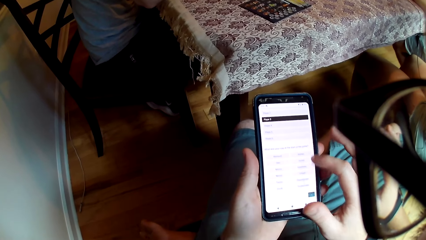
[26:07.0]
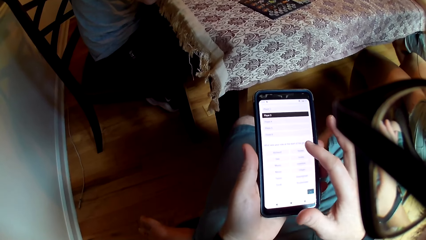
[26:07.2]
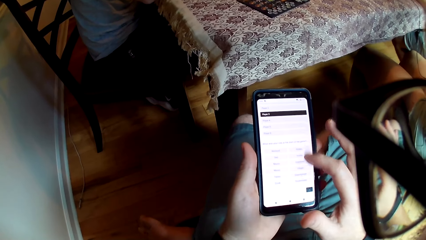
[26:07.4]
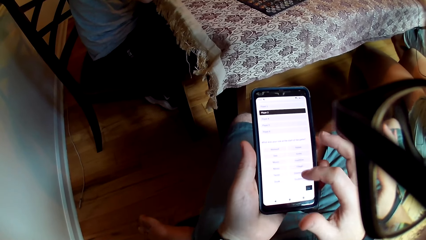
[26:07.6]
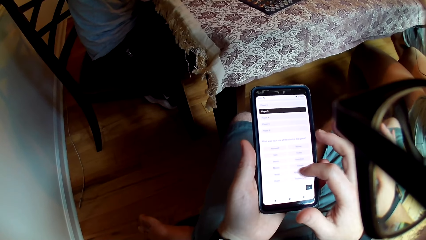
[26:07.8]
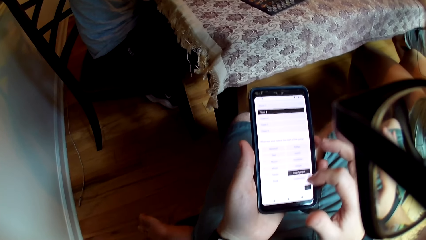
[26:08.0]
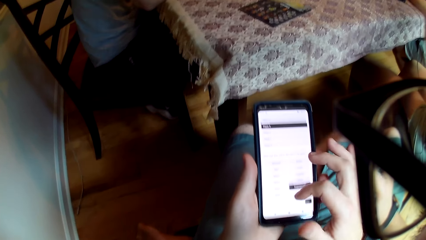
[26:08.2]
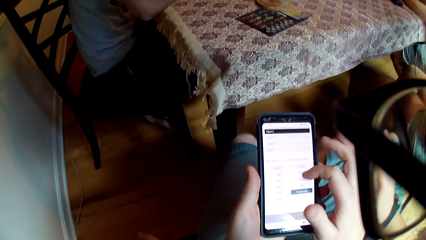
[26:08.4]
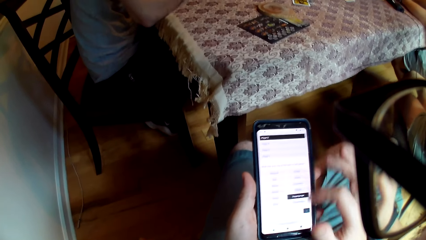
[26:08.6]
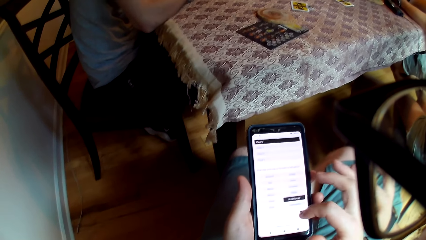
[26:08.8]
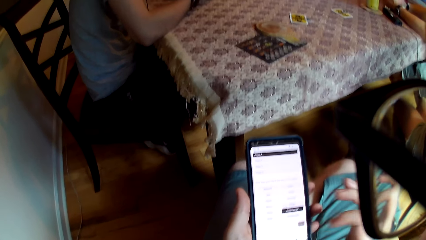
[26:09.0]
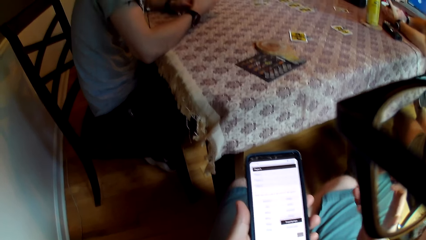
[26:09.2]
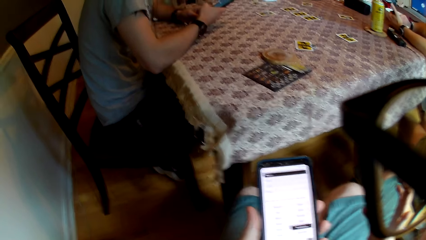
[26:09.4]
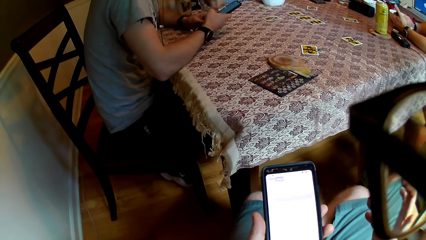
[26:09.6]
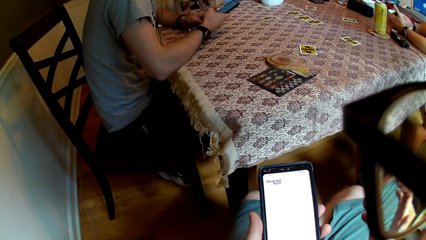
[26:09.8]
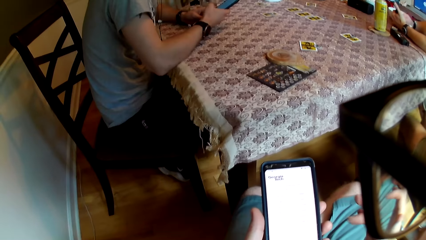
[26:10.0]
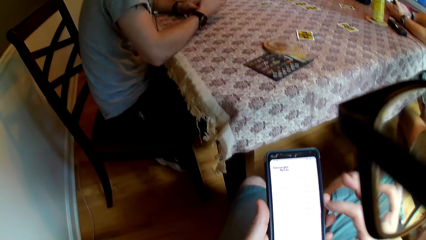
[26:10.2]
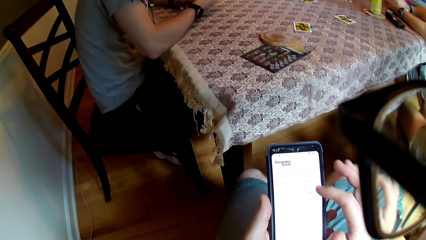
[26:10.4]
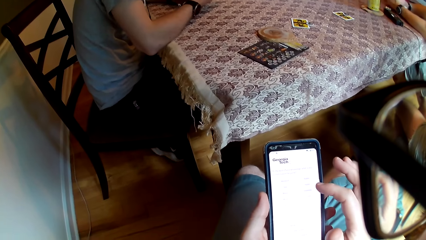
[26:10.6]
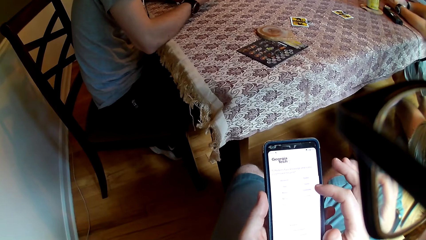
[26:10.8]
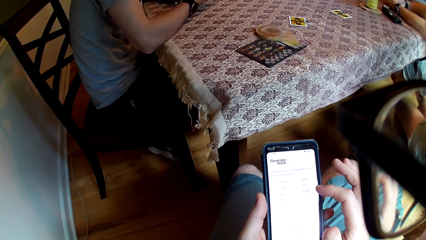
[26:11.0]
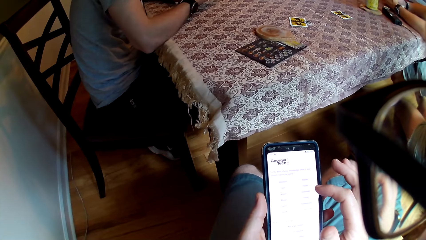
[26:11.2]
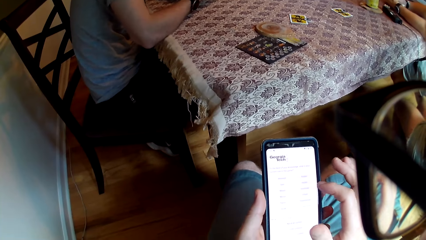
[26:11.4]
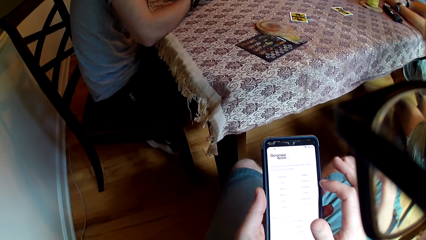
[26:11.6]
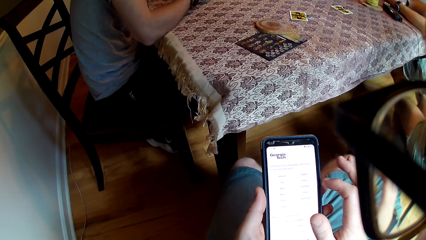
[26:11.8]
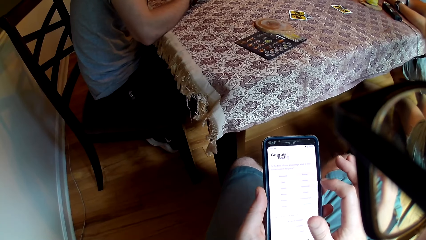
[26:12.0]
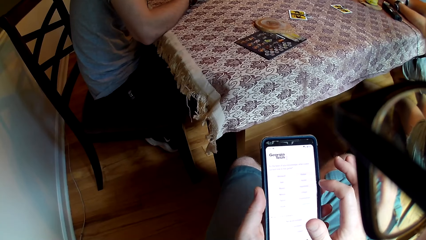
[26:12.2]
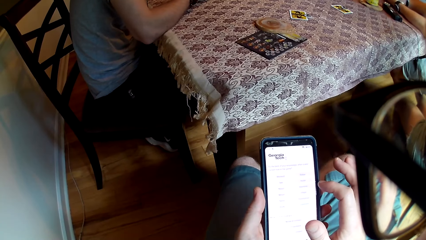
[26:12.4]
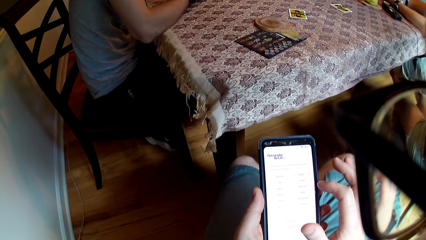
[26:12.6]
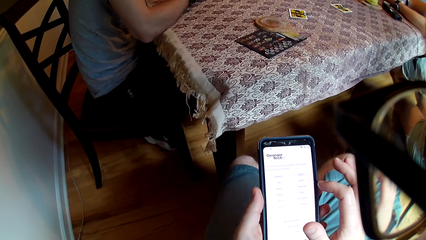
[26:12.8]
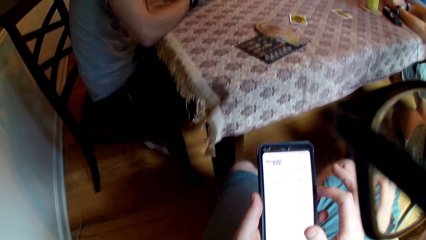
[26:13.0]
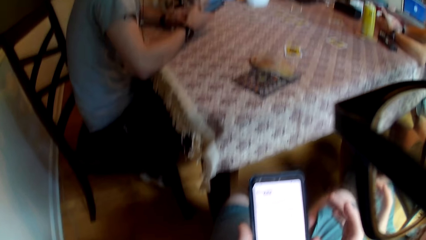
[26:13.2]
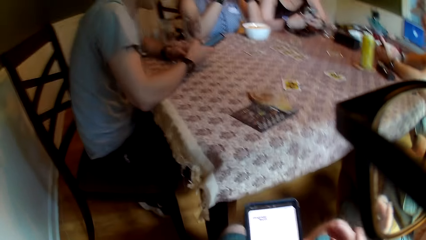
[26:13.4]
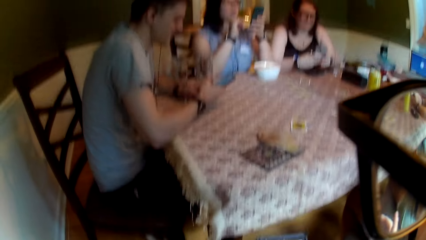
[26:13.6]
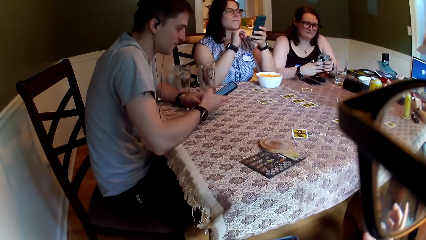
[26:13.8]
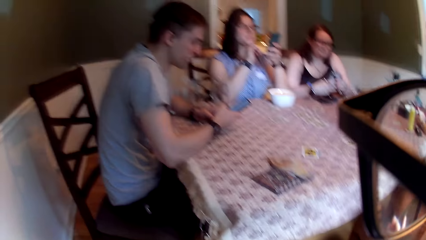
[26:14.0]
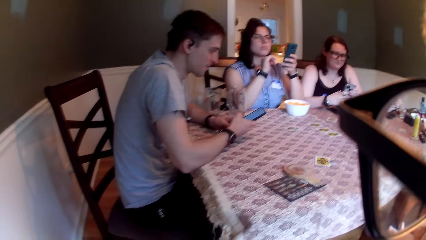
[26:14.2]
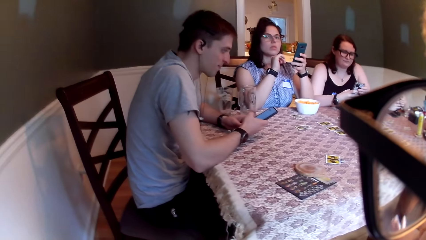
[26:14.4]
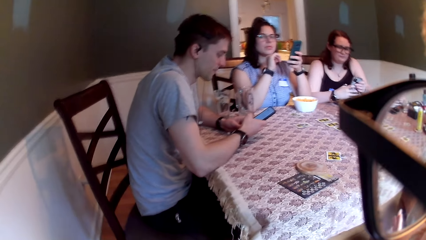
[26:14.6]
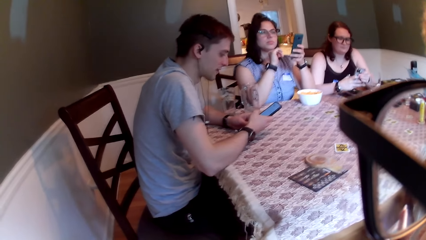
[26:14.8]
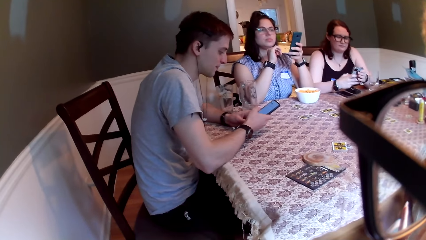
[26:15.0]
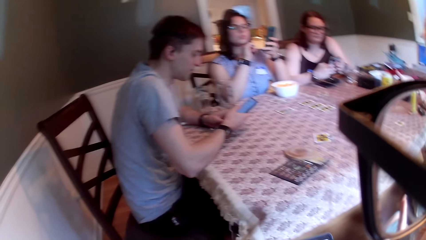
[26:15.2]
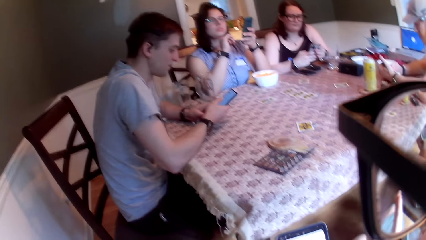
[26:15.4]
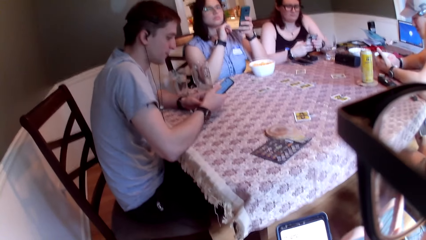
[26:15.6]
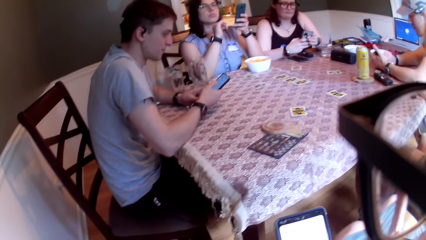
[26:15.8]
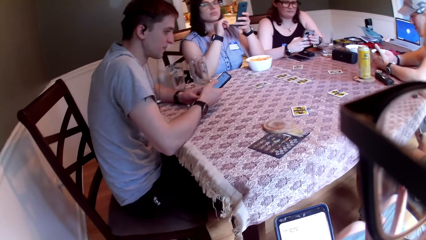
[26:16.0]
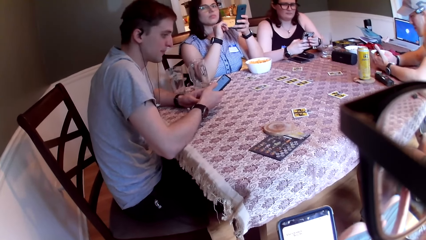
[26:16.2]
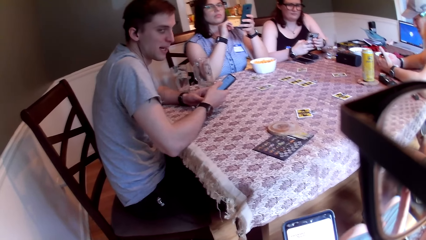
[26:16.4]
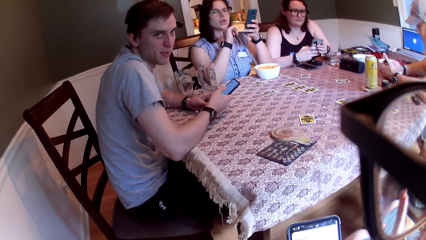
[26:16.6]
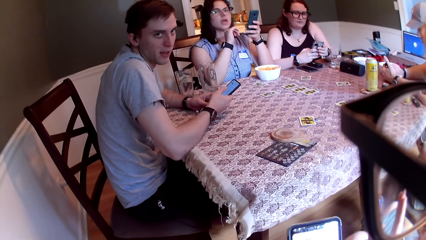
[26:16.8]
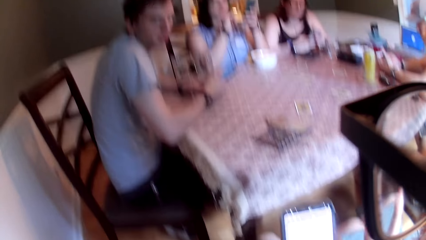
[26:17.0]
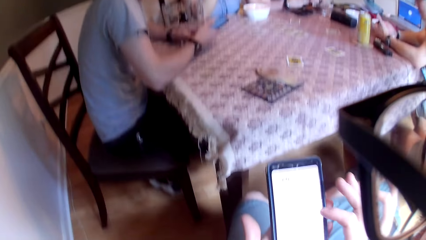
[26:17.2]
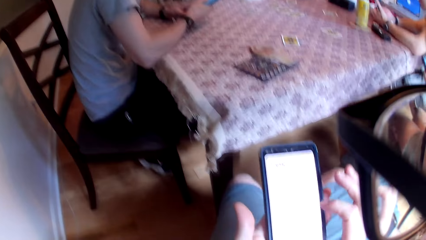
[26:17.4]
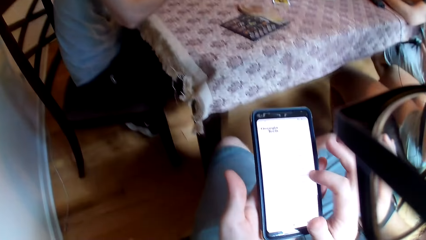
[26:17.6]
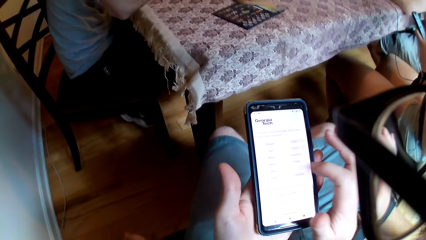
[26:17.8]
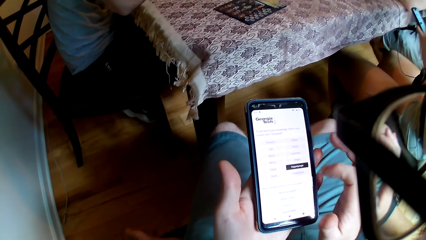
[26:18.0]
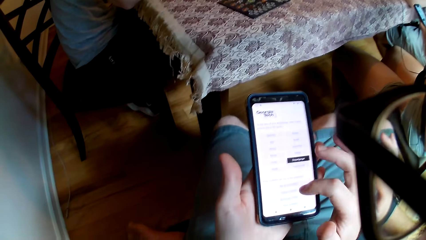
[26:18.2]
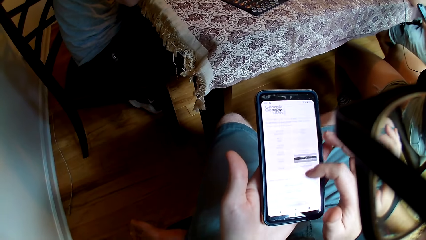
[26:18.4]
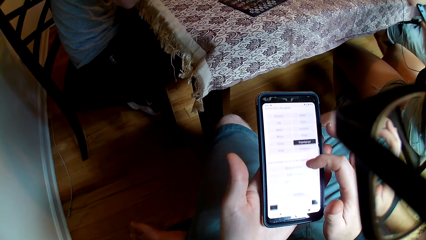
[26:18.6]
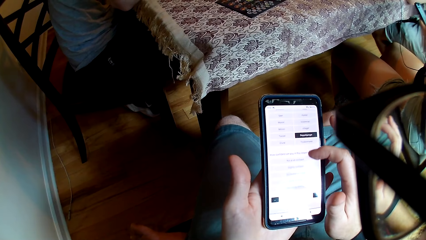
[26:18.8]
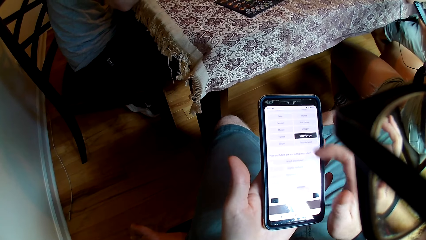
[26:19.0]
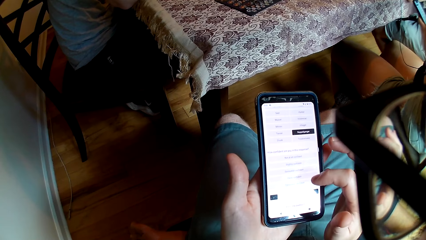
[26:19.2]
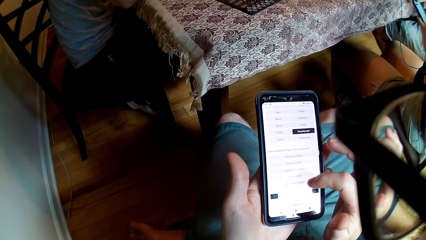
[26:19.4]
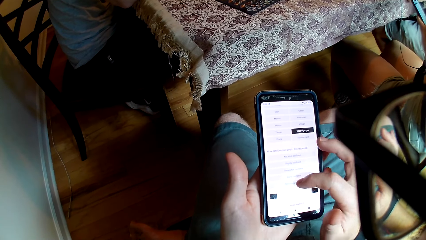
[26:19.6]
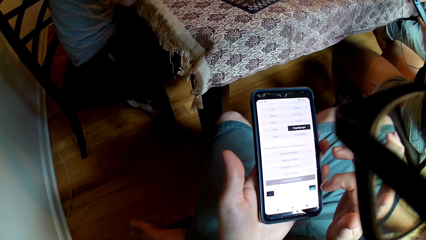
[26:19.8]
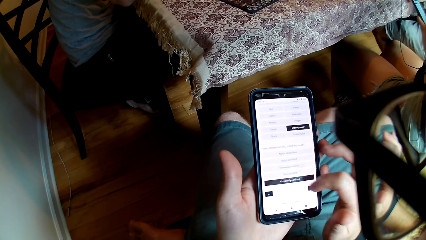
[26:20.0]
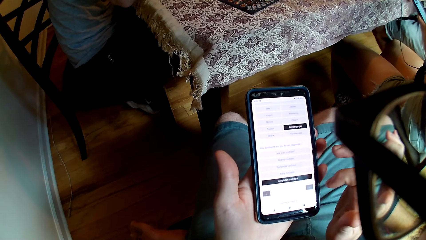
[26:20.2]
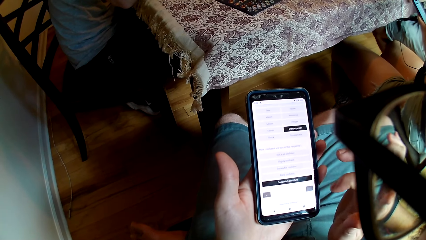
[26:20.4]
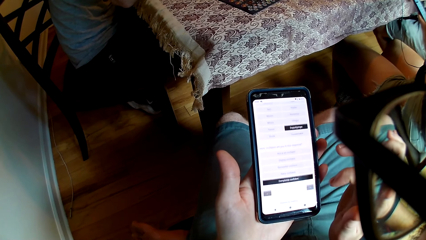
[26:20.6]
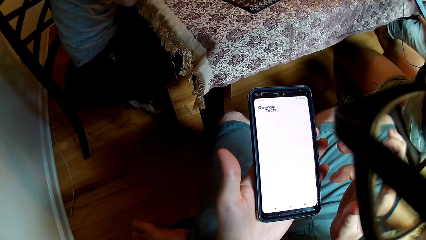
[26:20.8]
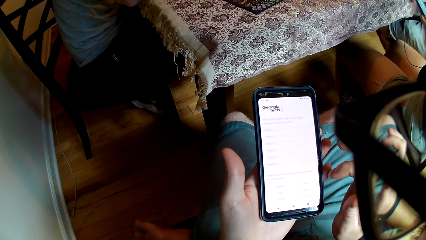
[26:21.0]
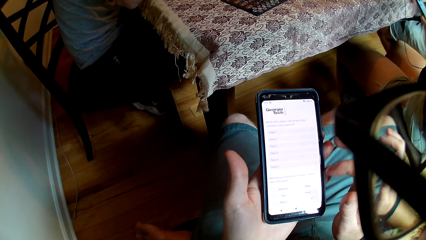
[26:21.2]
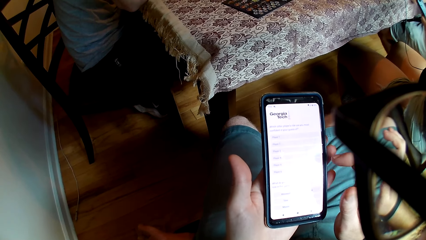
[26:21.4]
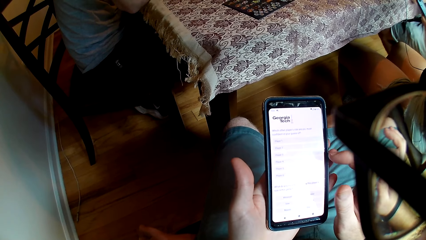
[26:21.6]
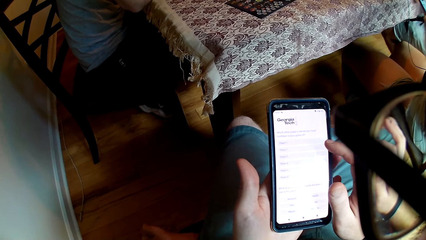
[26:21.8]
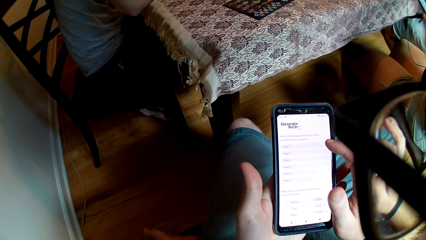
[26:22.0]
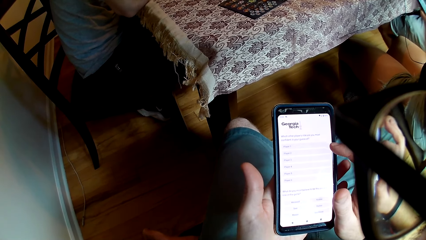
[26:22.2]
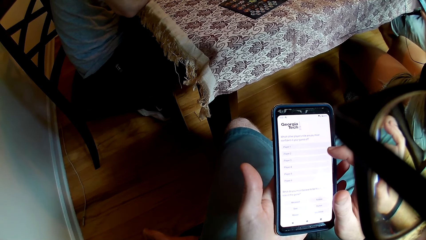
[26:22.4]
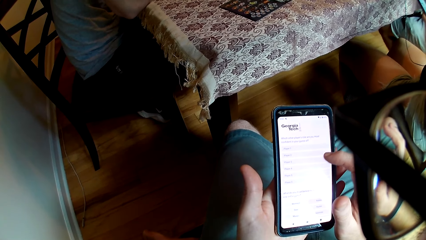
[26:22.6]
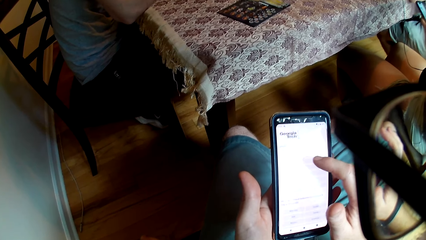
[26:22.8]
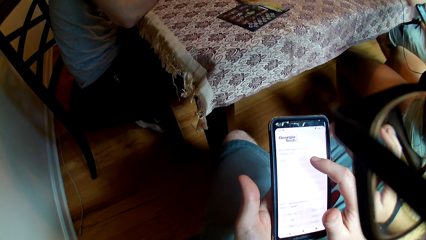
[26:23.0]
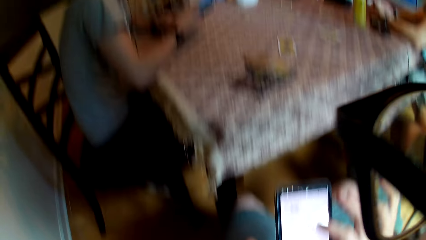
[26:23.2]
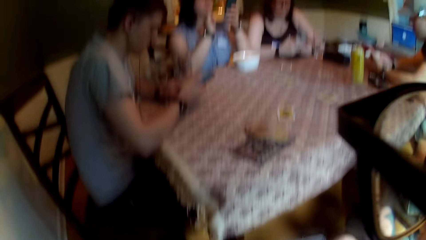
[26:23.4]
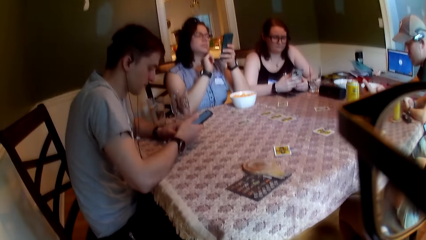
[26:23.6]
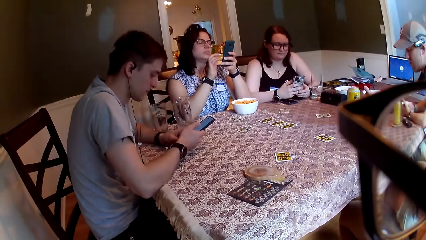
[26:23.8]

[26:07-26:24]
The woman speaks to a group of people on the table. The man holds a phone with his right hand. The camera wearer speaks to the group of people on the table. Another woman holds a phone with both hands. The first woman holds a phone with her left hand. A third woman speaks to the camera wearer. The man speaks to the camera wearer. The camera wearer taps the phone with his right hand.
